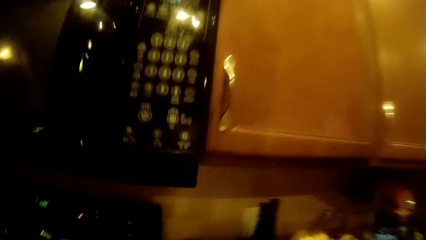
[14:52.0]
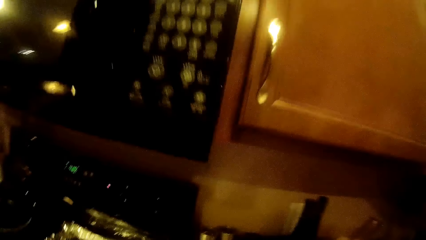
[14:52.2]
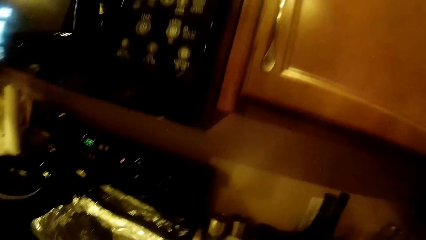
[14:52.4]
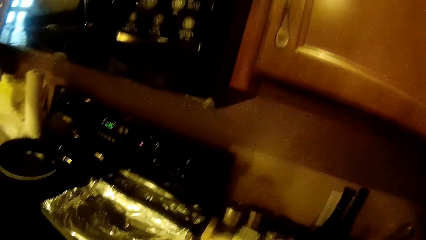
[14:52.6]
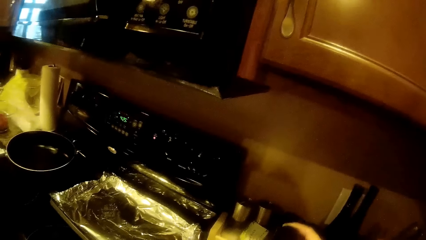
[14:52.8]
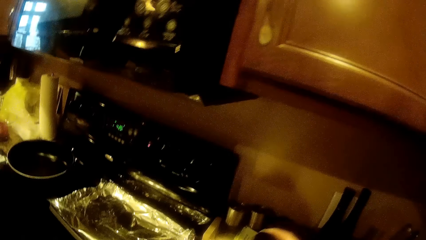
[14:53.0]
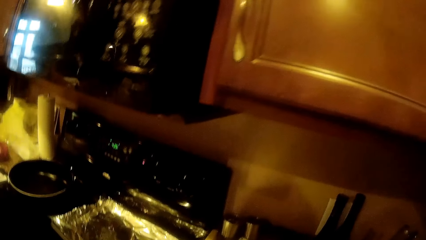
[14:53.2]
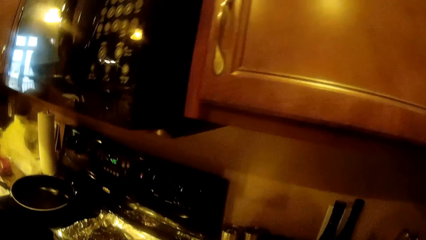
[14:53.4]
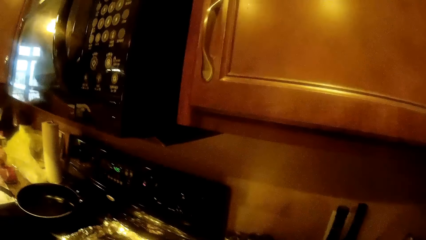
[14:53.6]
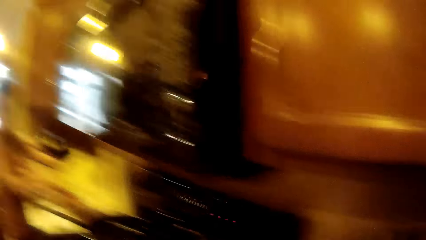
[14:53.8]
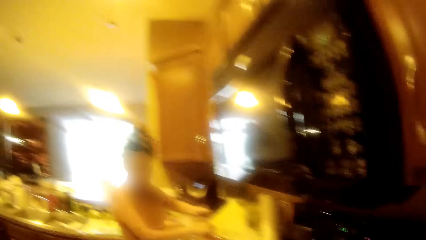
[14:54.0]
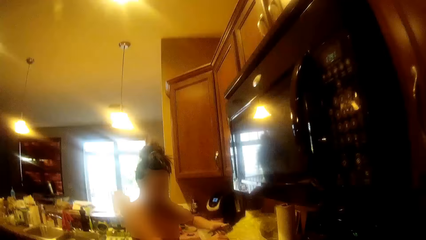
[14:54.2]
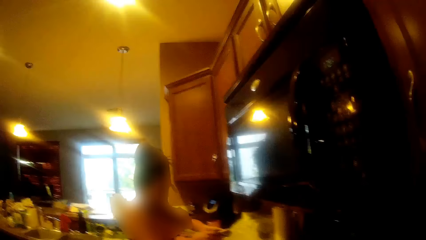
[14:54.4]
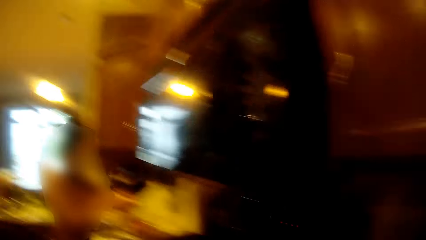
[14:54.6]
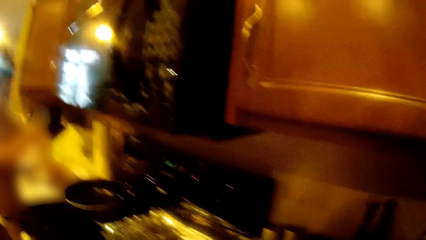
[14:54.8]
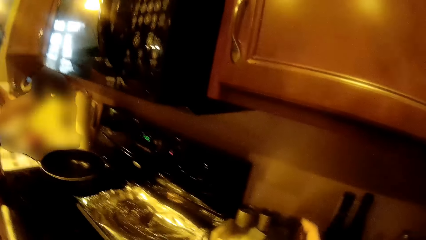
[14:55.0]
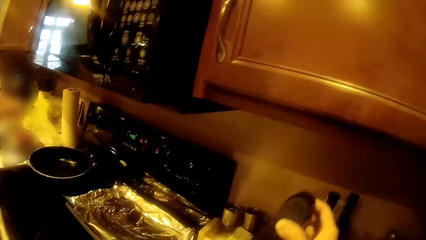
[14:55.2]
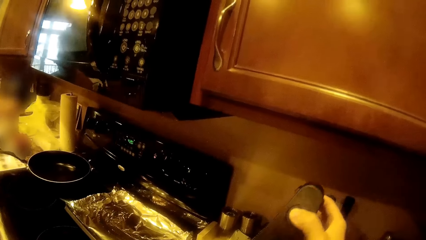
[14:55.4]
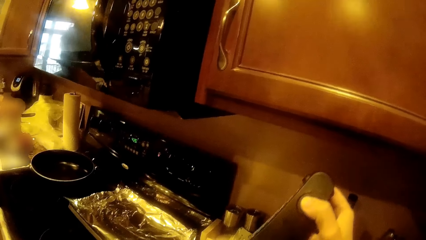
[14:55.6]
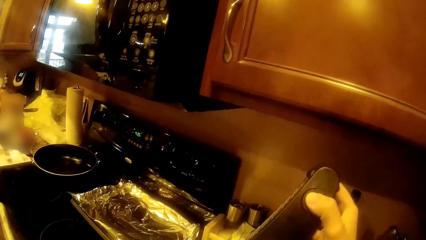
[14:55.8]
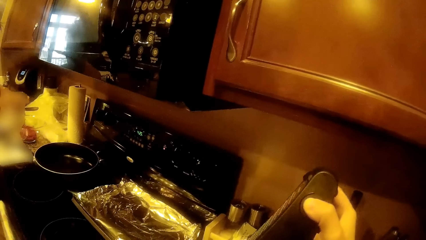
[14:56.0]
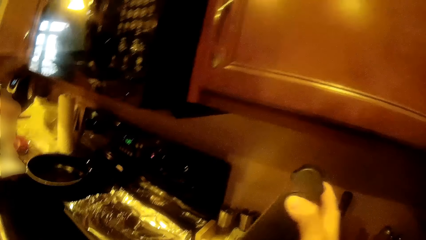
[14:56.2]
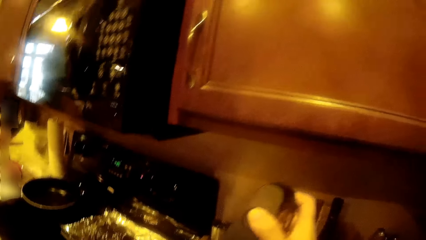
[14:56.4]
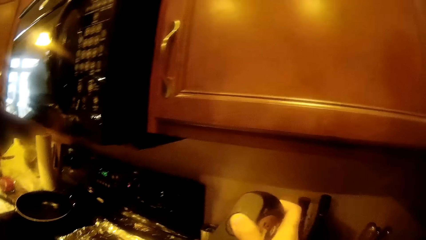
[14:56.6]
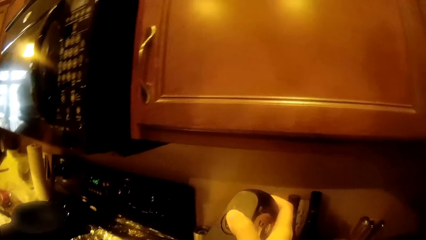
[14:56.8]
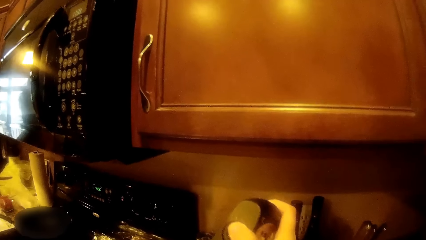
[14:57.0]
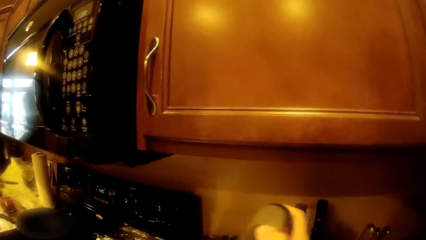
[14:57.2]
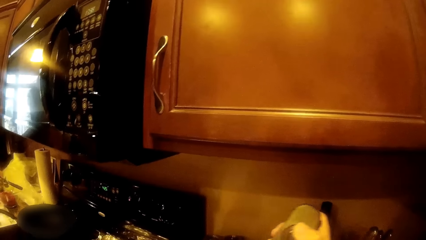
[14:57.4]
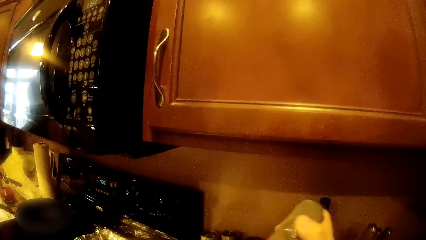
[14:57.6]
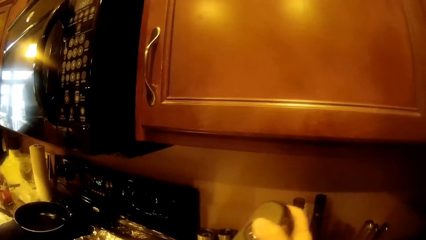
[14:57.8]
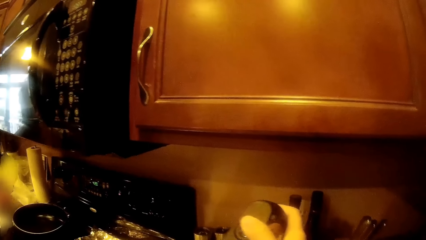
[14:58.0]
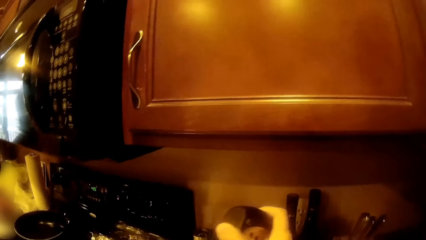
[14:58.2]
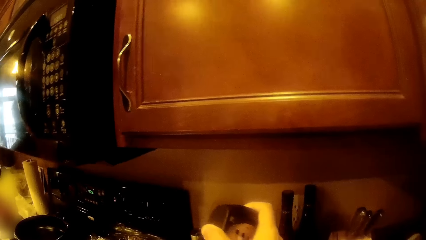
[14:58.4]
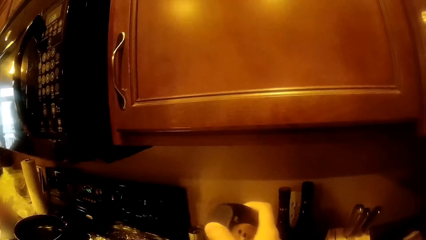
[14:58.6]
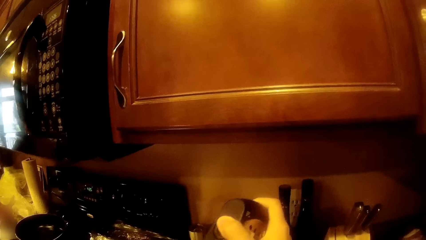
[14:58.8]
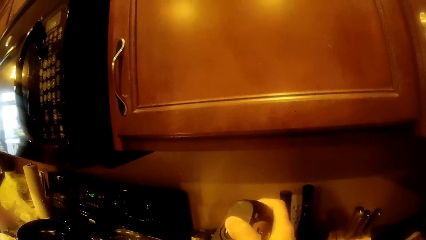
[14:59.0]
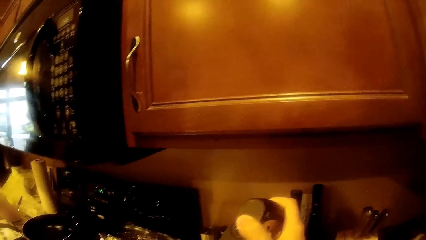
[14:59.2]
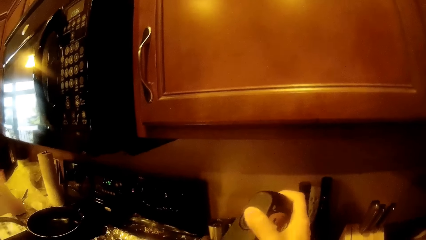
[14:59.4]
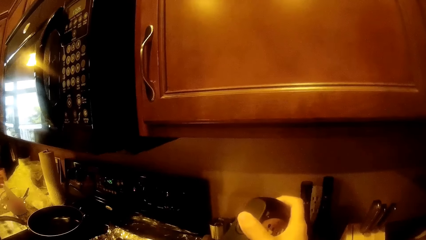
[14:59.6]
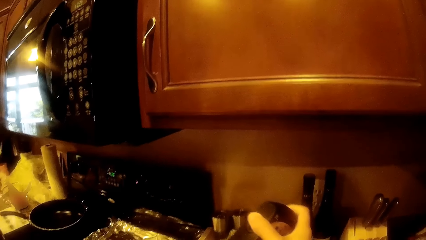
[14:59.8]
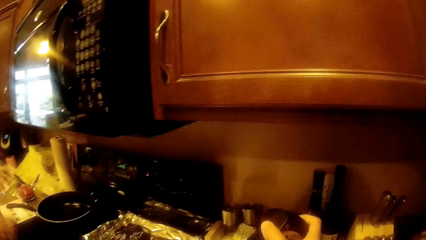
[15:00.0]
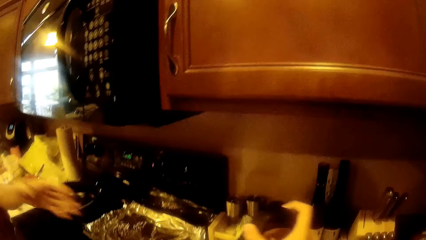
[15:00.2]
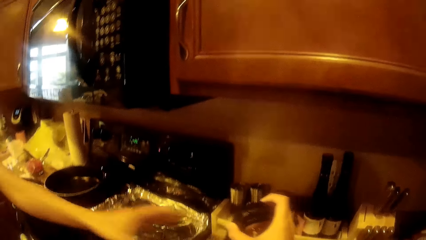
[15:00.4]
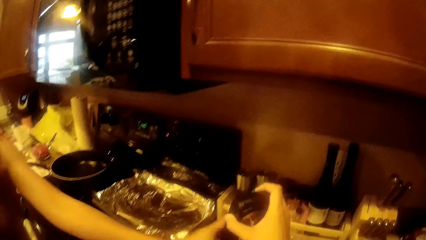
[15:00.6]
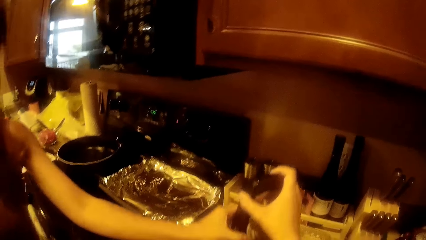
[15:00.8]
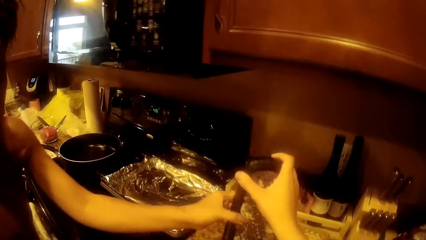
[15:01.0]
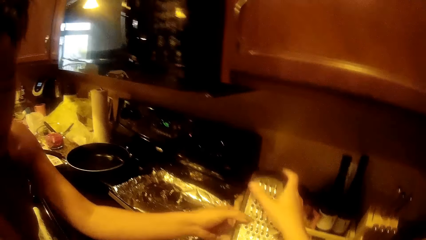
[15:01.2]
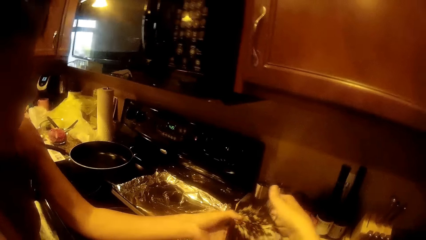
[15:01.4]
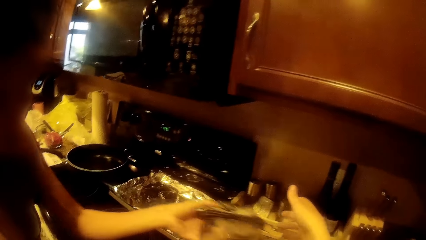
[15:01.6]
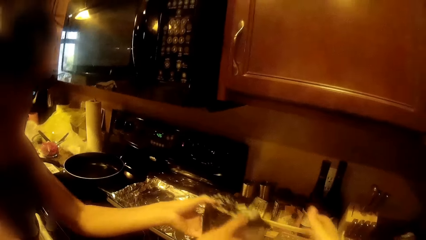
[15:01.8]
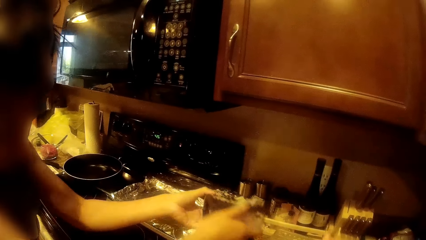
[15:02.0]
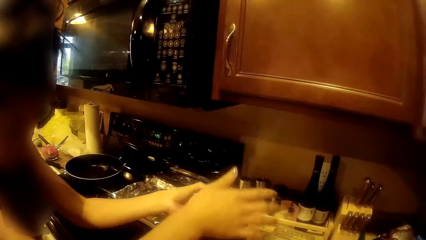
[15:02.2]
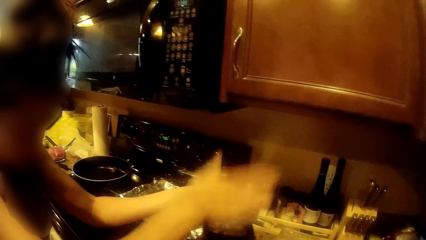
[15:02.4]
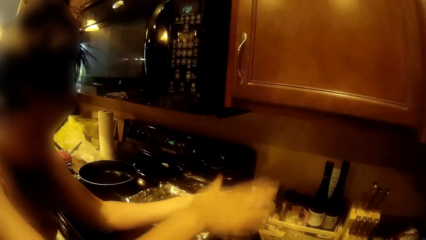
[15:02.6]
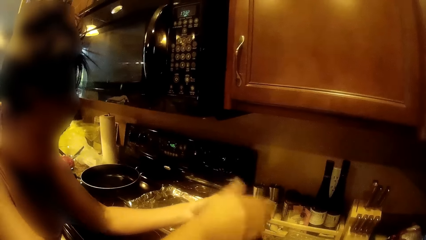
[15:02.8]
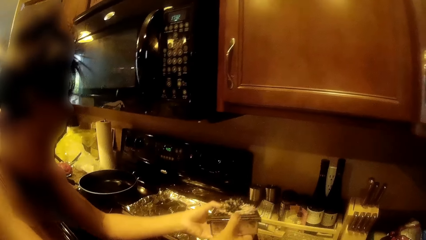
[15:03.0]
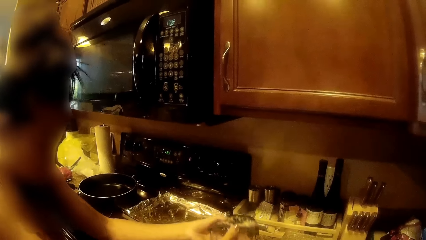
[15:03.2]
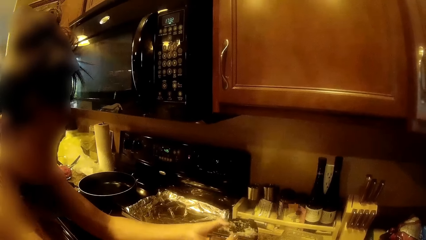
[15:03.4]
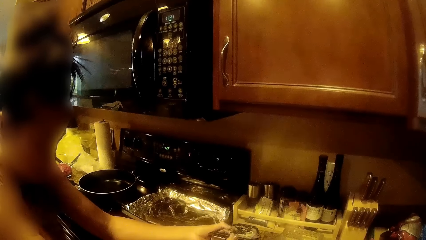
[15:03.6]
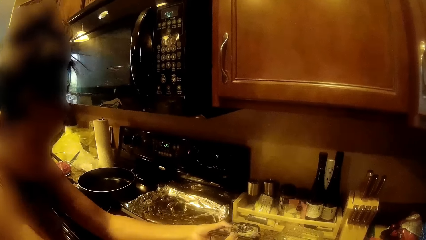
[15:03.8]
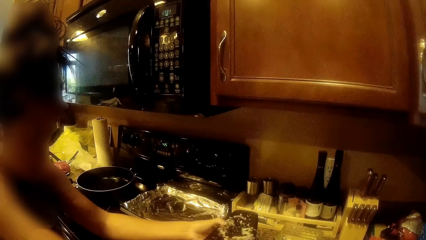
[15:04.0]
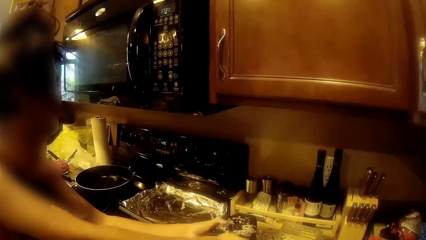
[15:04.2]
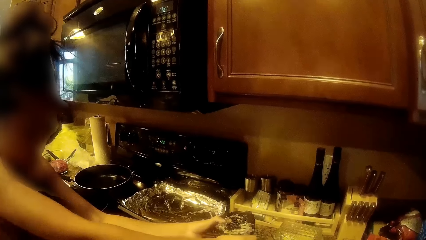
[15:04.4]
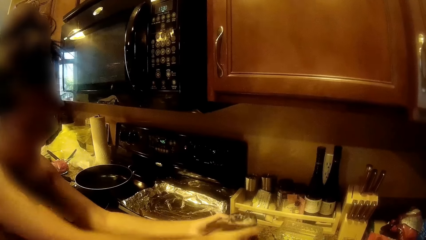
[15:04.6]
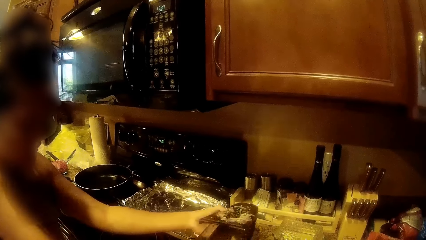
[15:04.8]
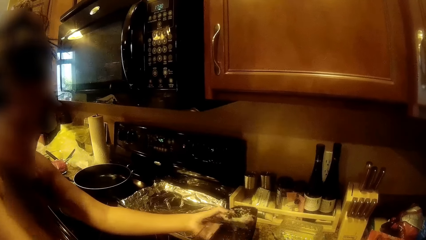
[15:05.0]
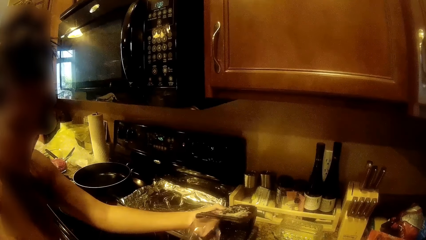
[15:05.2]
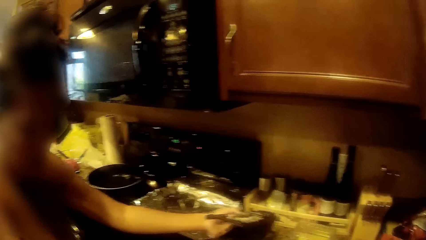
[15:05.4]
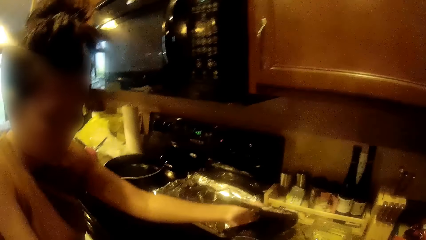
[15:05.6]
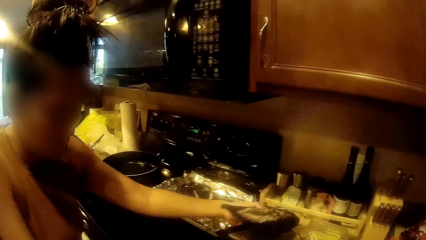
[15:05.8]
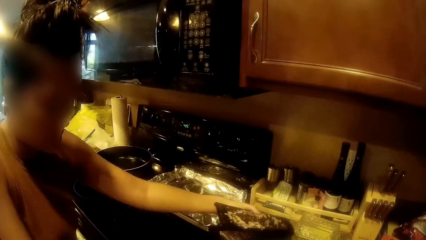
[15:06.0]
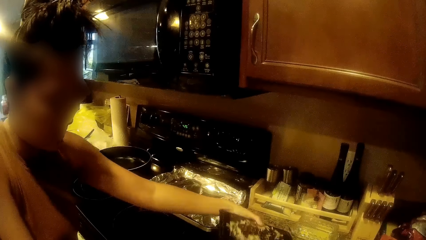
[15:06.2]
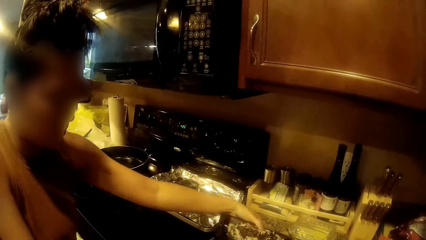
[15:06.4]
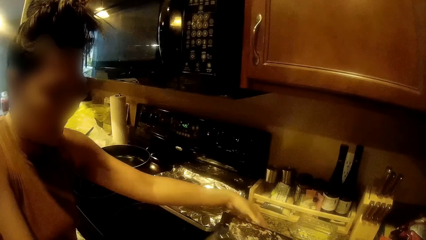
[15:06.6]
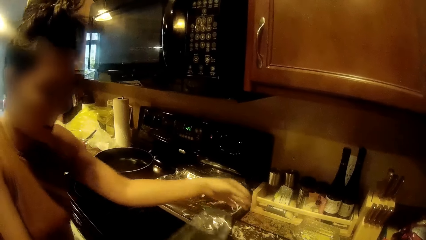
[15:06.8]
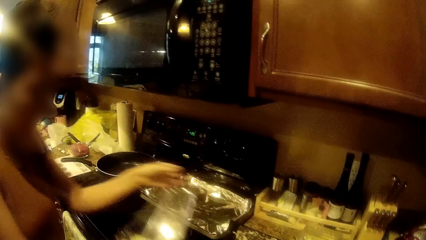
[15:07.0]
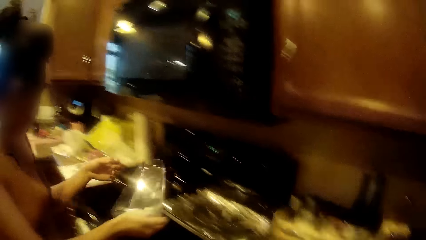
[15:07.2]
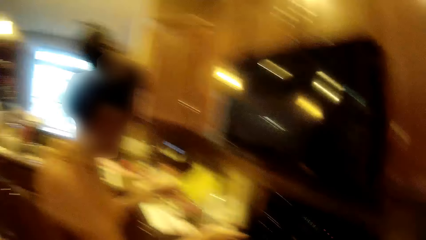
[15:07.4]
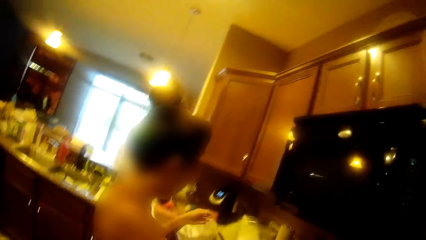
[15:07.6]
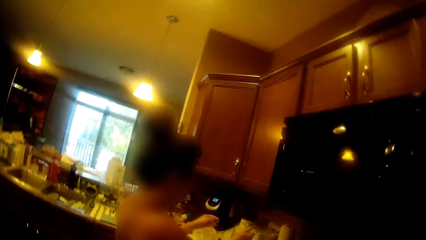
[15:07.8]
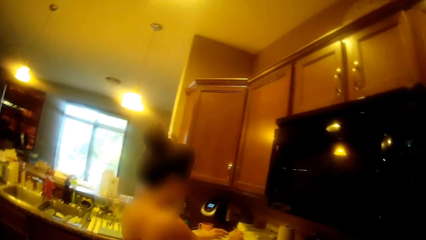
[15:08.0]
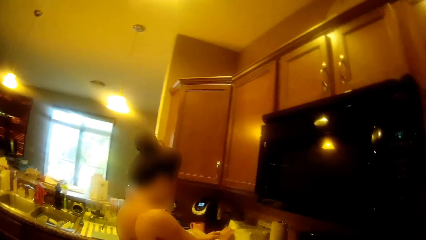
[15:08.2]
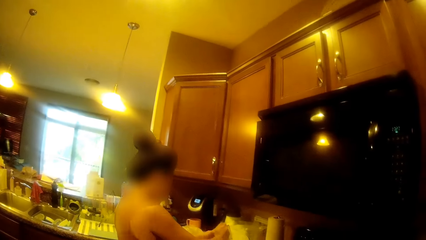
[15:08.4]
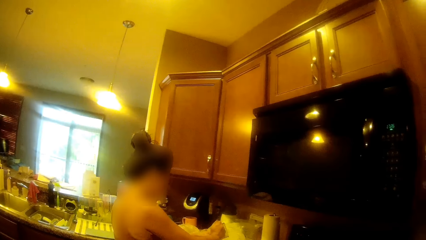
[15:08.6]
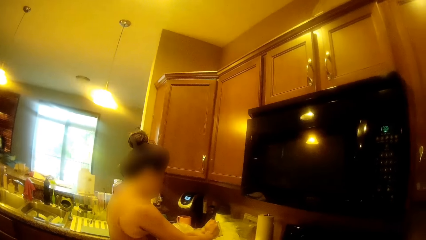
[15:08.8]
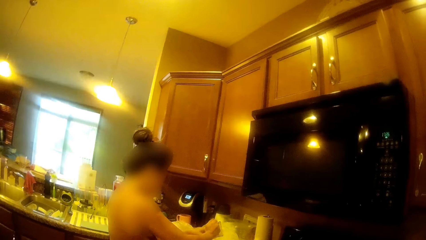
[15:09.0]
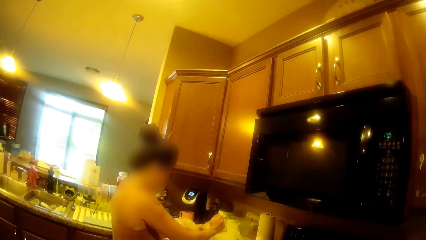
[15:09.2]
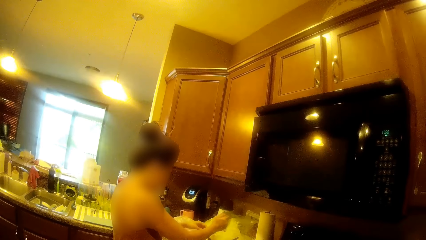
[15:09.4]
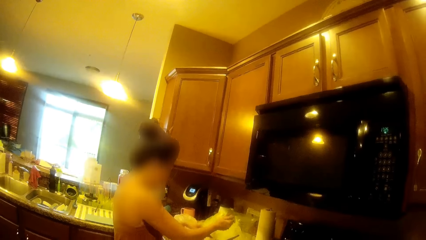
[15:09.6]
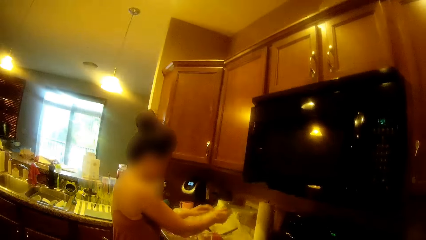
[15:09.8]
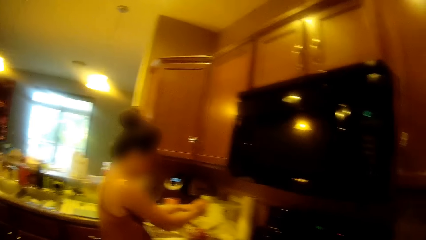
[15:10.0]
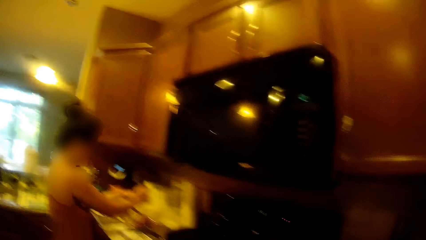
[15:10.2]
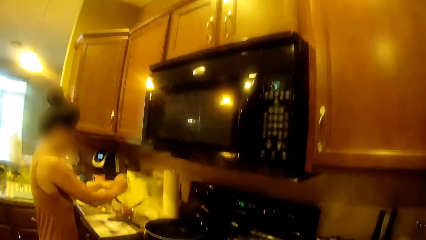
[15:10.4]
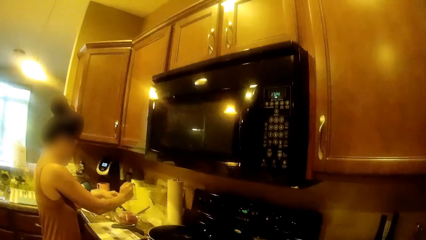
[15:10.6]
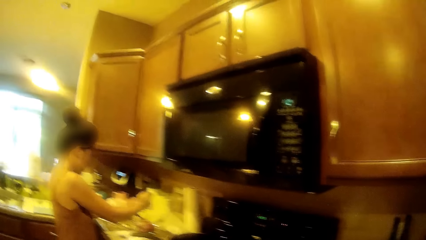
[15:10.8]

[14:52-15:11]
The camera wearer picks up the vegetable grater with her right hand. She holds the grater. The woman drops the garlic crusher on the kitchen countertop with her left hand. The woman takes the vegetable grater from the camera wearer with her left hand. The camera wearer hands over the grater to the woman. The woman shakes the grater. The woman taps the vegetable grater with her right hand. The woman pulls out the tray of the vegetable grater with her right hand. The woman drops the vegetable grater on the kitchen countertop with her left hand. The woman pours the grated vegetables into a bowl with her left hand. The woman removes something from an object.
